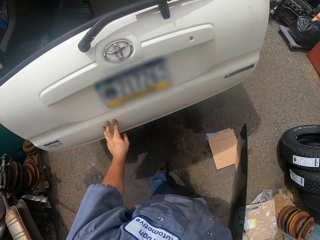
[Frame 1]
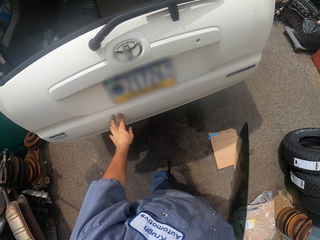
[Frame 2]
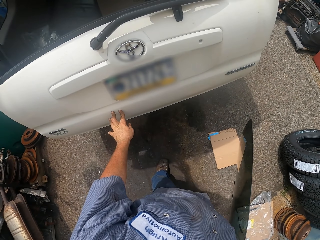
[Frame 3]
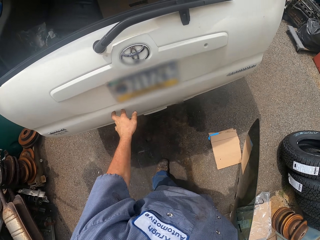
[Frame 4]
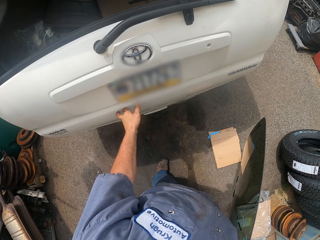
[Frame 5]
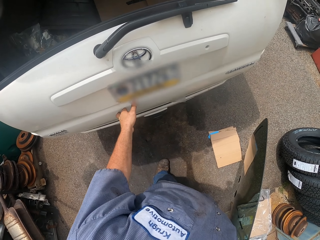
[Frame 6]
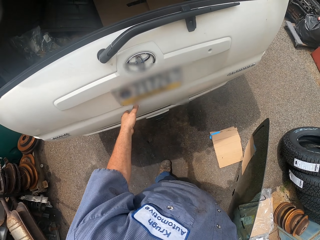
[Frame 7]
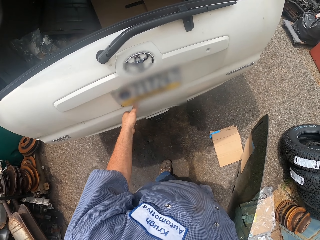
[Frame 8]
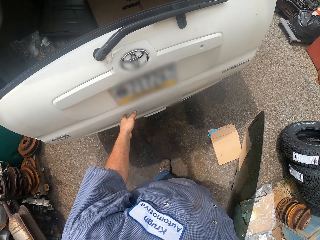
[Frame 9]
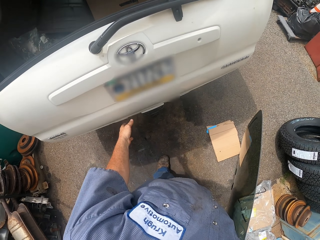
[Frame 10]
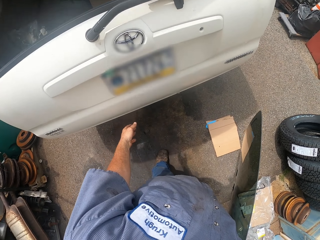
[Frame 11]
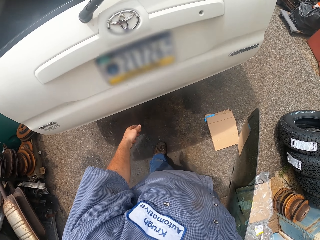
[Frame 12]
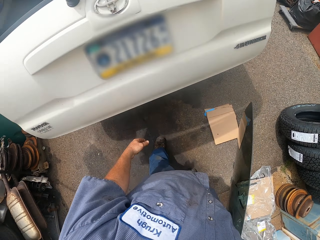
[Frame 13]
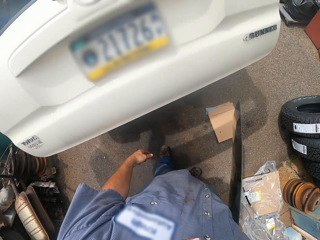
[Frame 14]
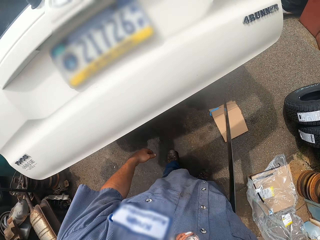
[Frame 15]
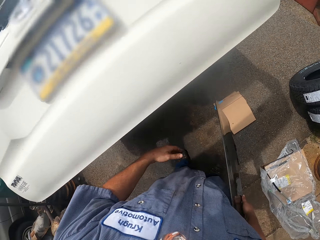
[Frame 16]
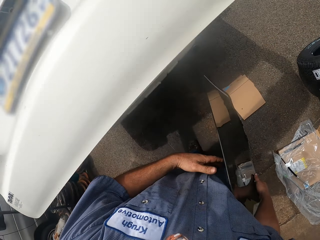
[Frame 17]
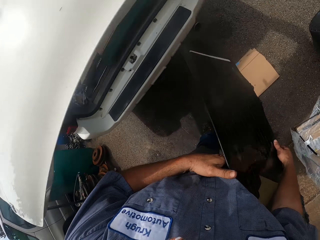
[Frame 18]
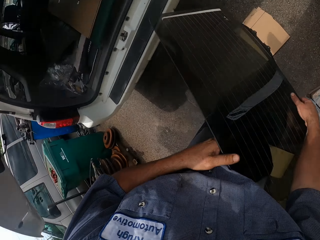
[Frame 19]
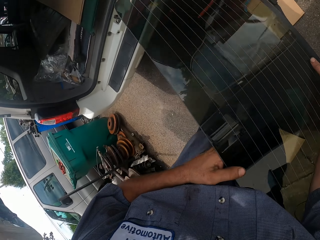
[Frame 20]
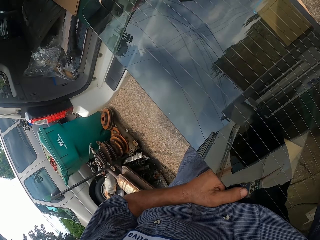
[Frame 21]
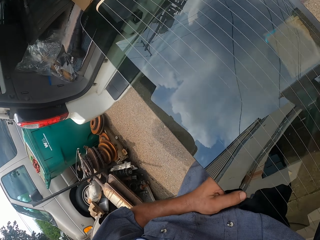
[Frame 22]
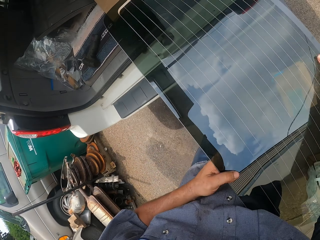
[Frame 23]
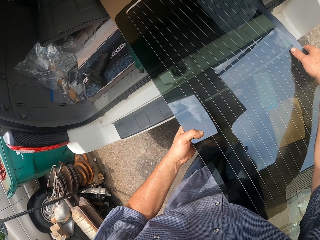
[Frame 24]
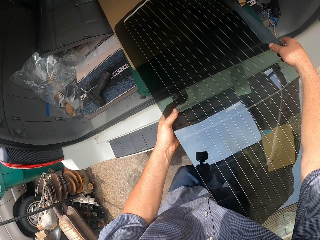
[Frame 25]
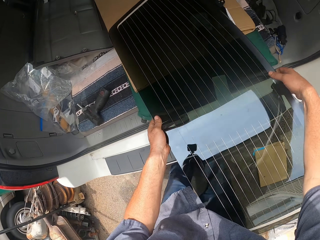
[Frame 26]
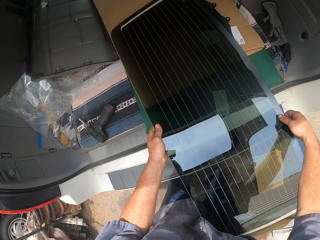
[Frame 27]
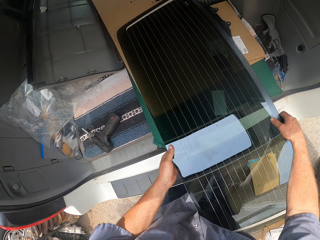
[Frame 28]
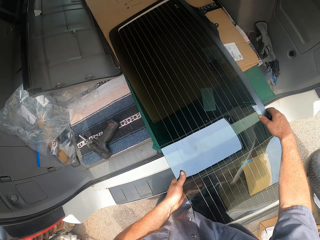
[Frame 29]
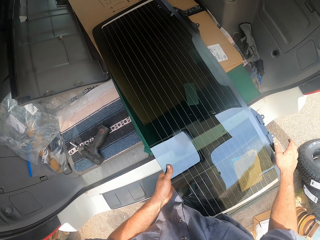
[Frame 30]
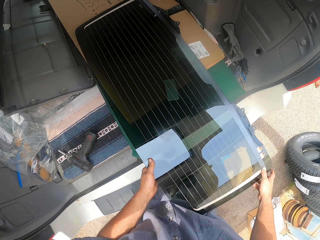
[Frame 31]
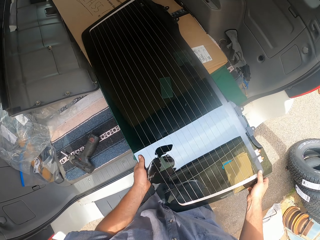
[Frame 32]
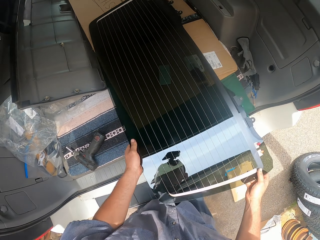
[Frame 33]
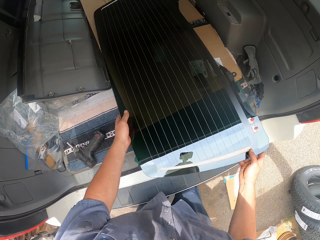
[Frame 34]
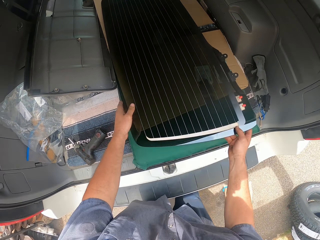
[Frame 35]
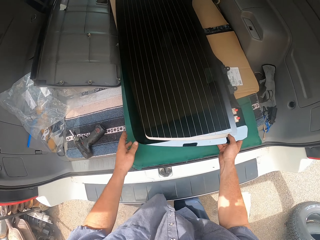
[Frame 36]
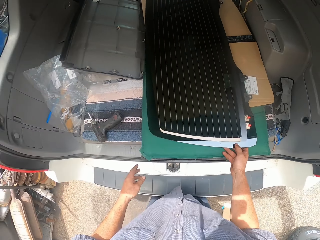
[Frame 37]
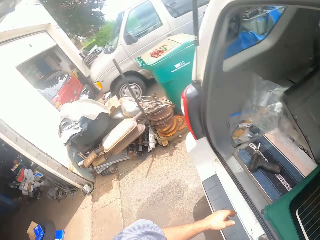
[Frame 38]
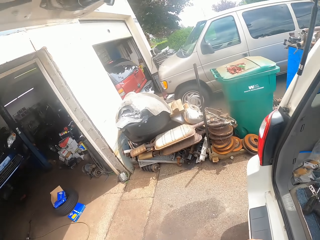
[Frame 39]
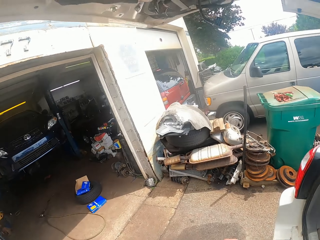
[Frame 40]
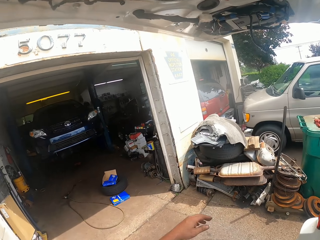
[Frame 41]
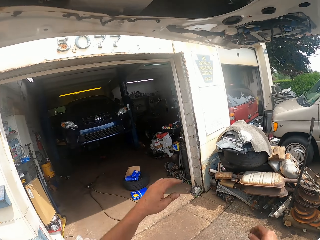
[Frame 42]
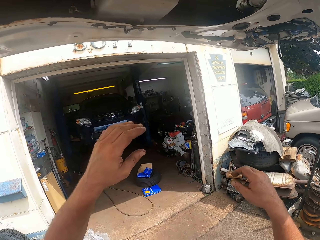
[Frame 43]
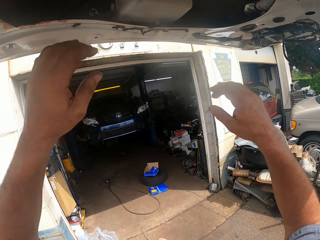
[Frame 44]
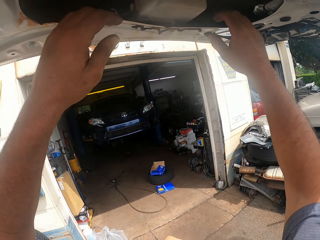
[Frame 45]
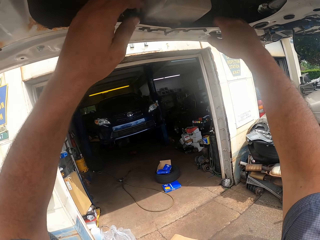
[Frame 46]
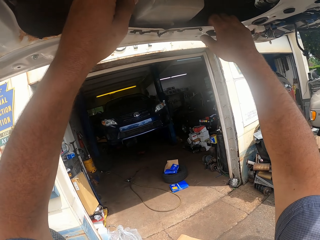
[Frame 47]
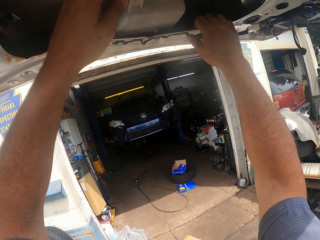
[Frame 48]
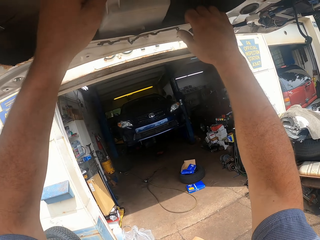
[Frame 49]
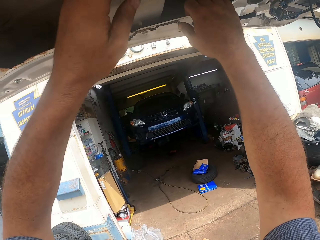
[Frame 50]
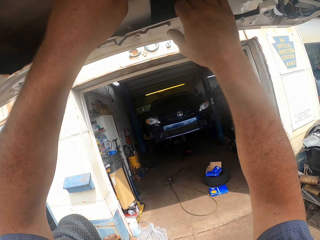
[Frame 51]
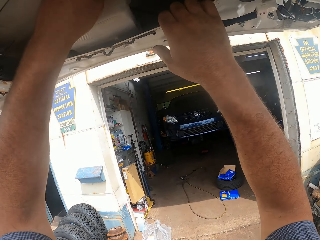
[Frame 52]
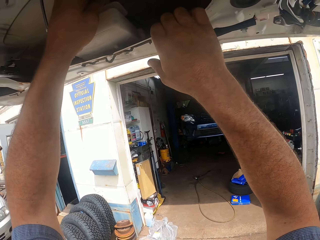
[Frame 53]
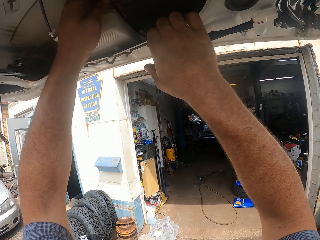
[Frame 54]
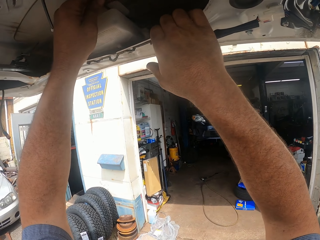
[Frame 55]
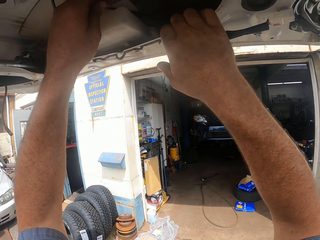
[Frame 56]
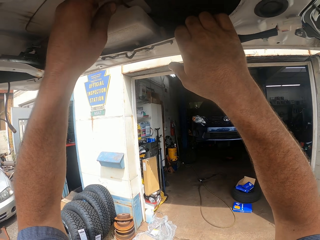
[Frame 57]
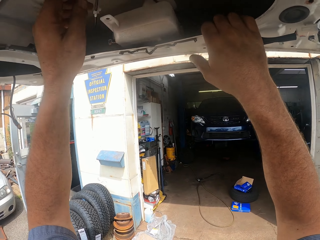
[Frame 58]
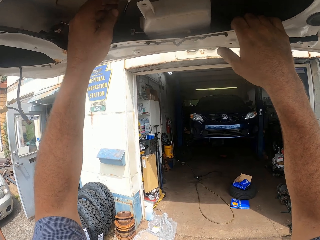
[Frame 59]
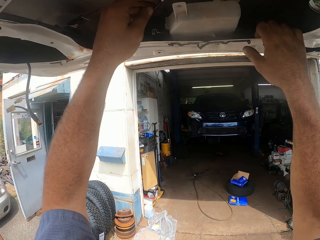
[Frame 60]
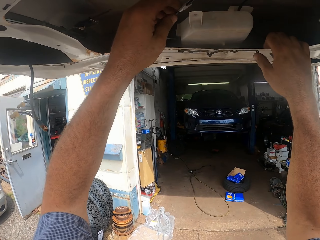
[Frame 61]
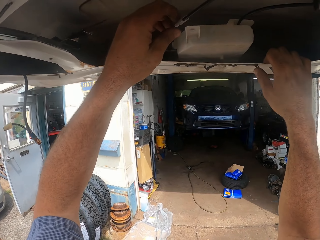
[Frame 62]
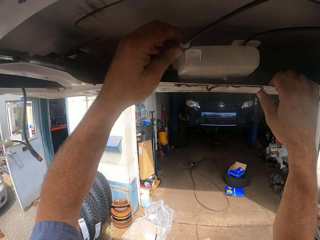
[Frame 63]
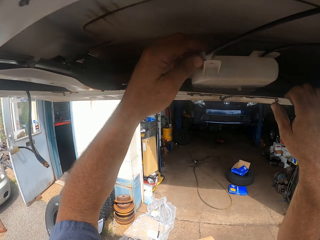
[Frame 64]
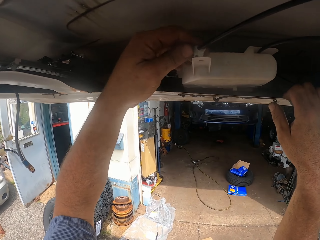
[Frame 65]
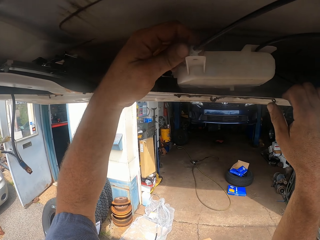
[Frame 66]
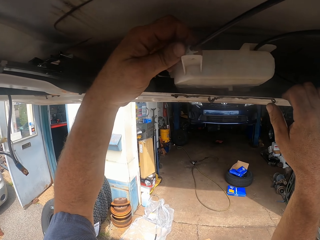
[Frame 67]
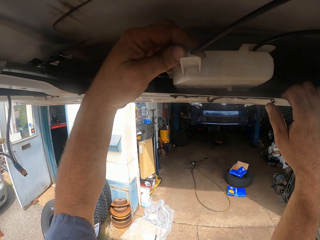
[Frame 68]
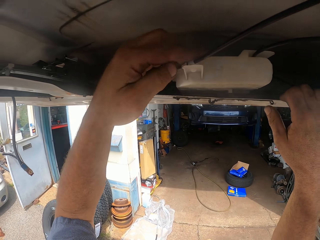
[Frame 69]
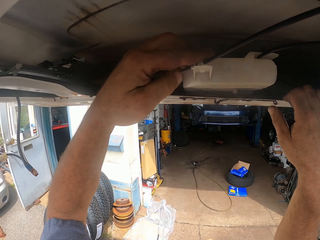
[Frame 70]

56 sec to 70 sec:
The camera wearer moves back. They put the glass in the trunk. They adjust something.

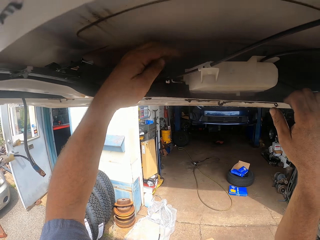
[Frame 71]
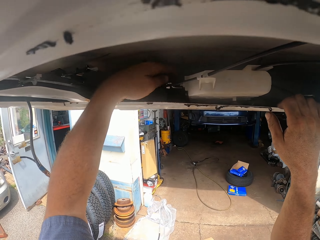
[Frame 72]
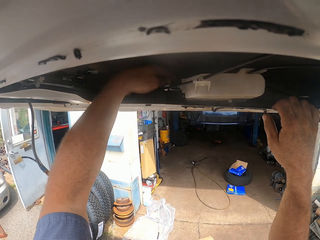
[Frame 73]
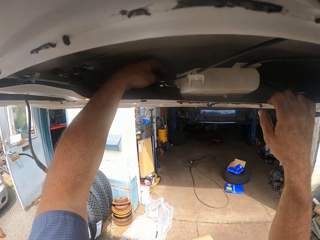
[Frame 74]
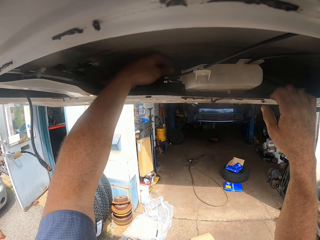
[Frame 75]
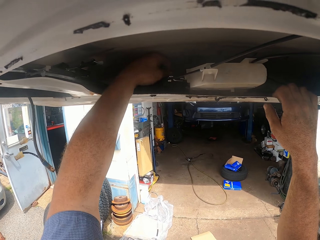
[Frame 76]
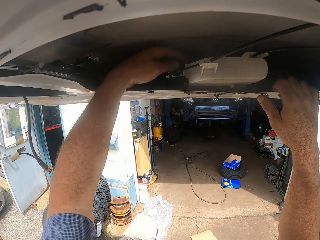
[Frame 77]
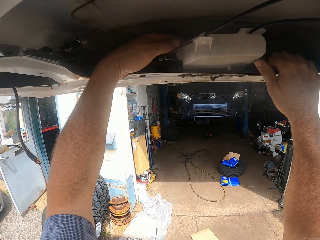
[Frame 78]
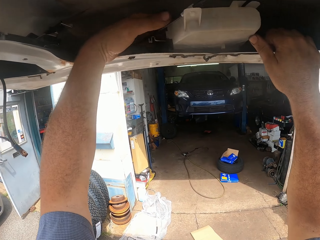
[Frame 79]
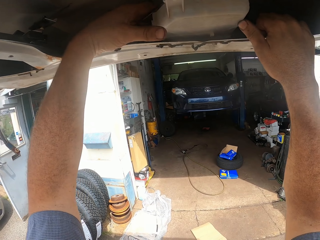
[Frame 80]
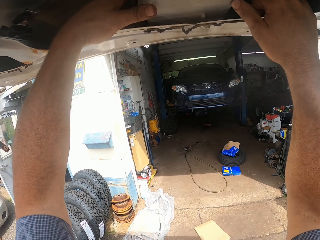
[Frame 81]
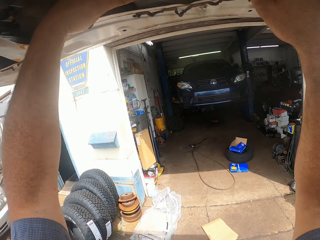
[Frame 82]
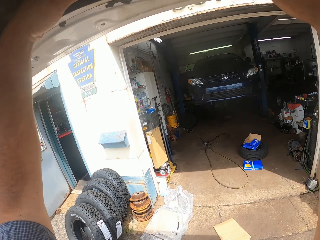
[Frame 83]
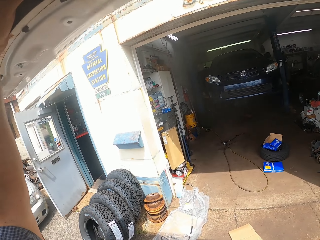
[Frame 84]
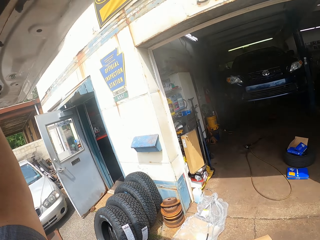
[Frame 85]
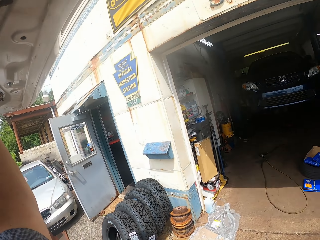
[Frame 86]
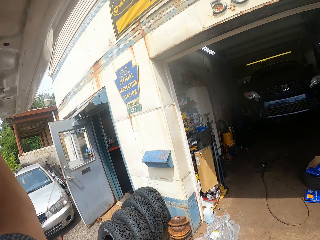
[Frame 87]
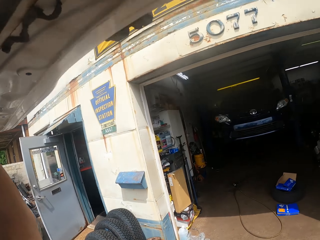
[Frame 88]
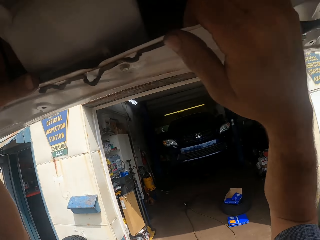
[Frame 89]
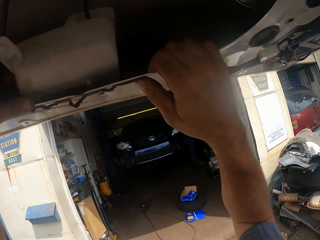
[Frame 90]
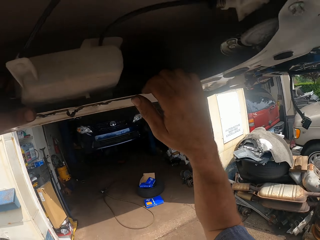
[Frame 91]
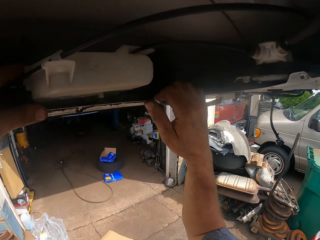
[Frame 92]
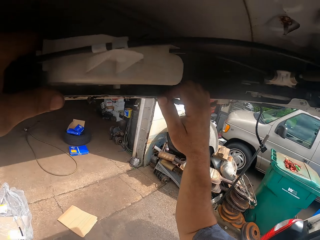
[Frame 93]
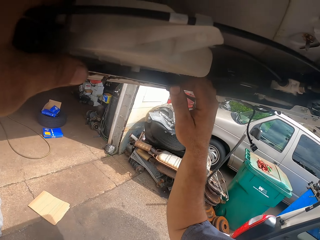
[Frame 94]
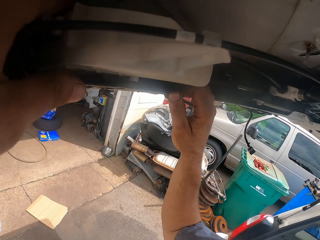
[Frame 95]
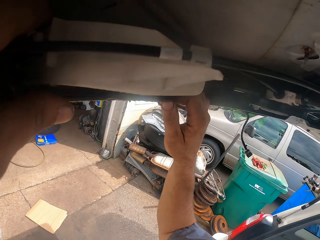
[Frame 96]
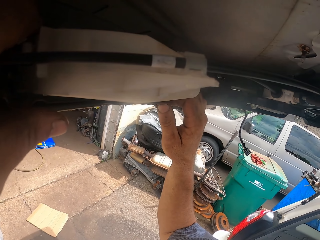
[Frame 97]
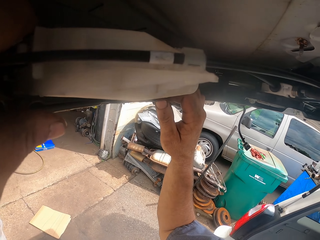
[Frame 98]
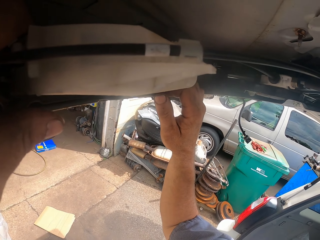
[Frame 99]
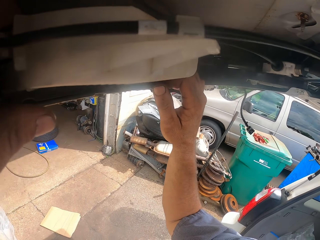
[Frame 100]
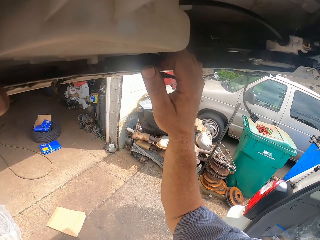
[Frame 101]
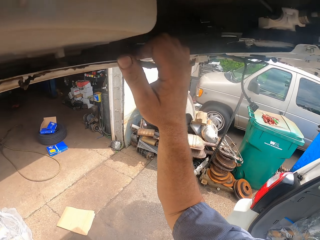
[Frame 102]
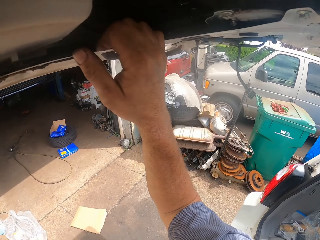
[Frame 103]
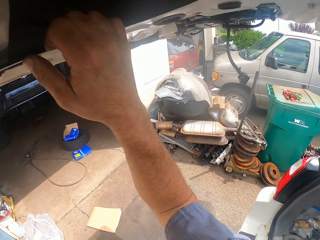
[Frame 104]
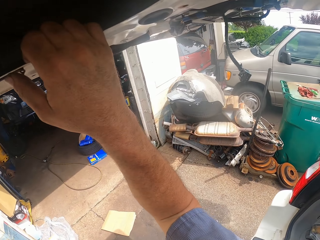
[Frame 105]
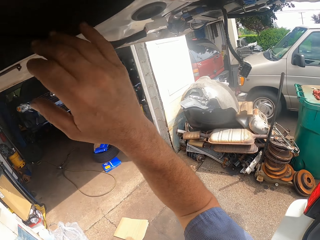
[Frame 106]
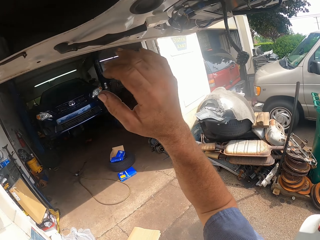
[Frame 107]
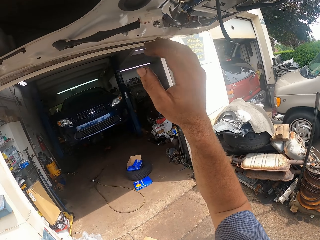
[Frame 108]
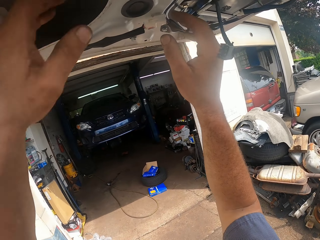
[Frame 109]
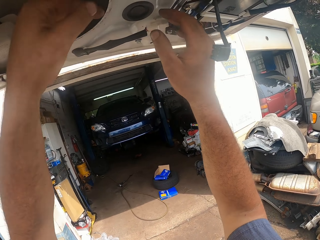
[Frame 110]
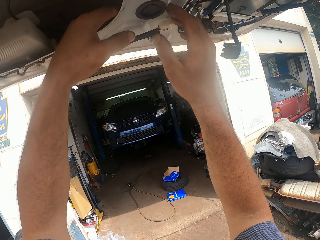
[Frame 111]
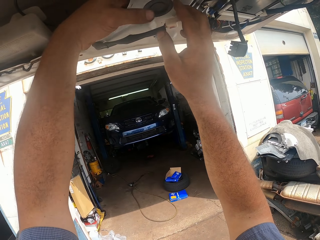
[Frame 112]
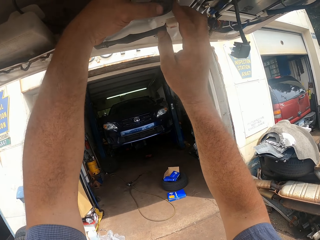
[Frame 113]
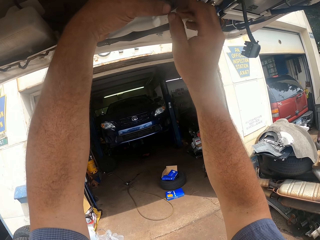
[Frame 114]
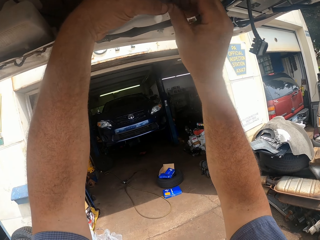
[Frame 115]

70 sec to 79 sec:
The camera wearer removes something.
